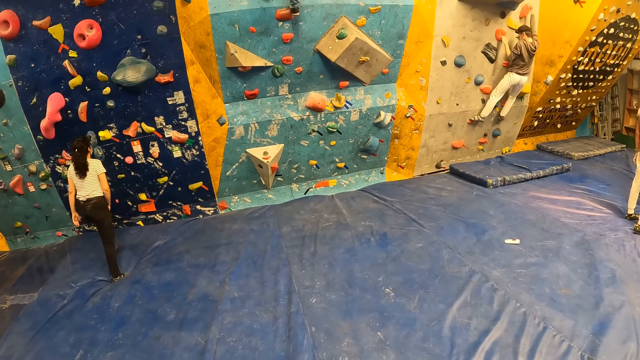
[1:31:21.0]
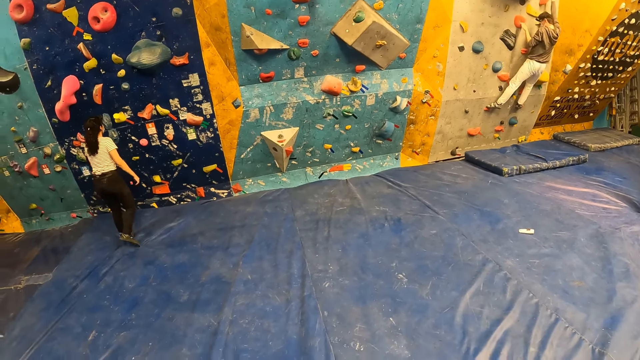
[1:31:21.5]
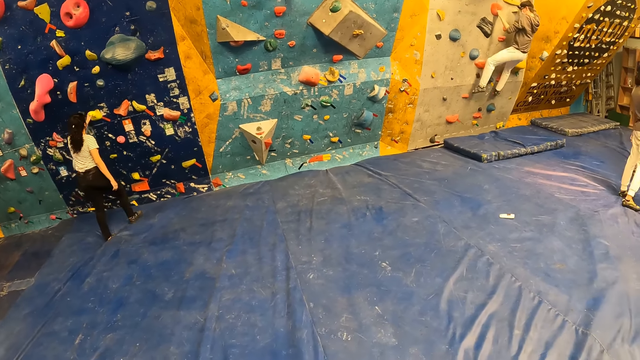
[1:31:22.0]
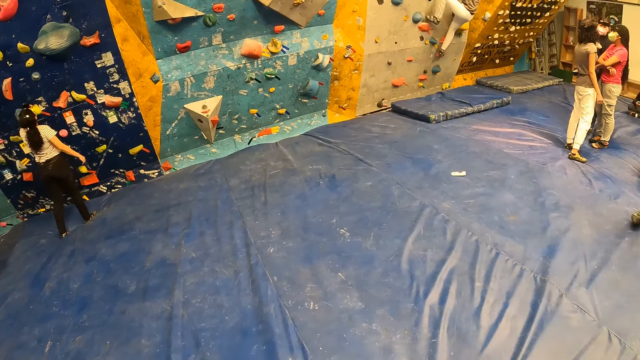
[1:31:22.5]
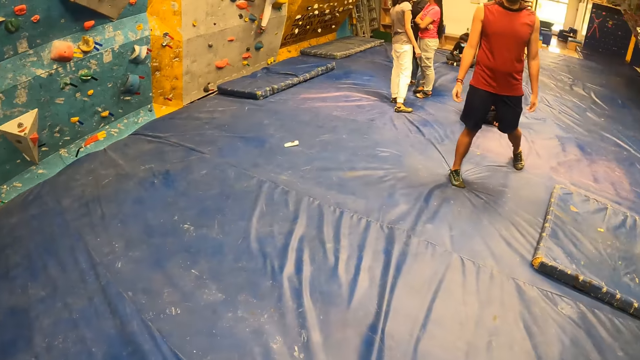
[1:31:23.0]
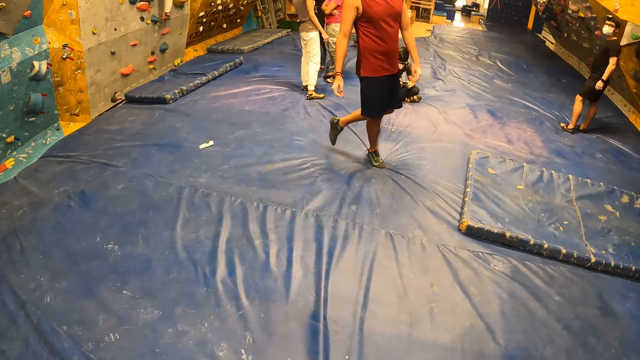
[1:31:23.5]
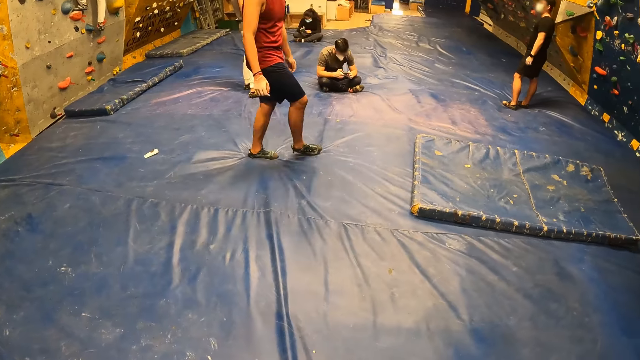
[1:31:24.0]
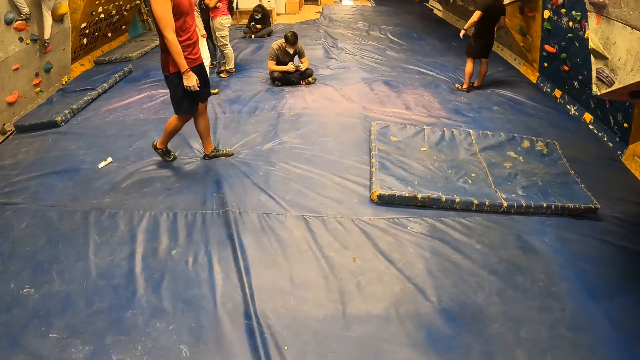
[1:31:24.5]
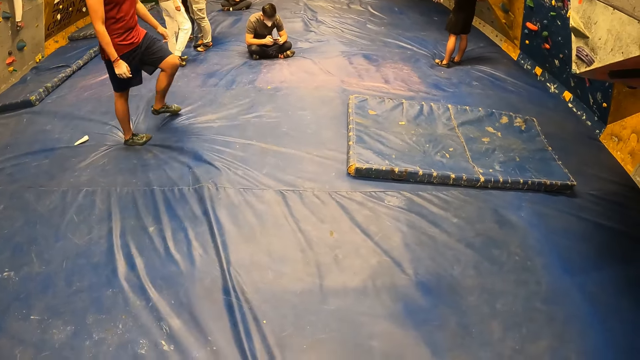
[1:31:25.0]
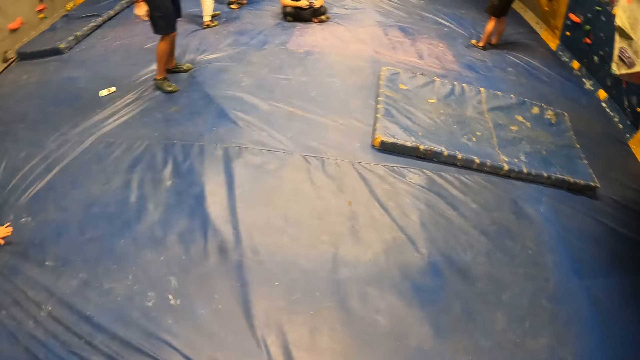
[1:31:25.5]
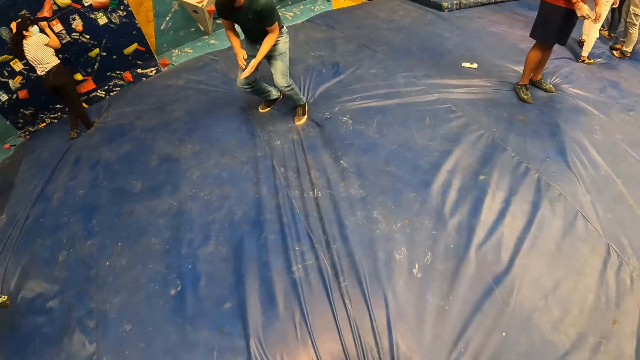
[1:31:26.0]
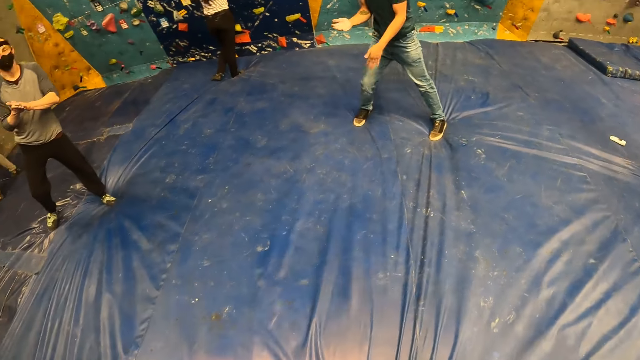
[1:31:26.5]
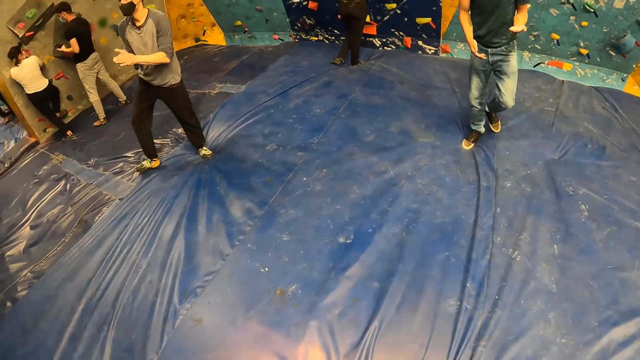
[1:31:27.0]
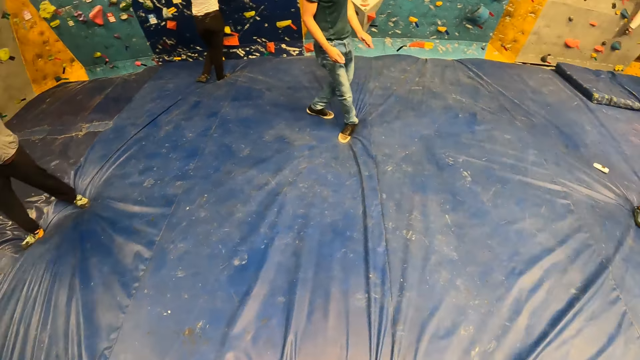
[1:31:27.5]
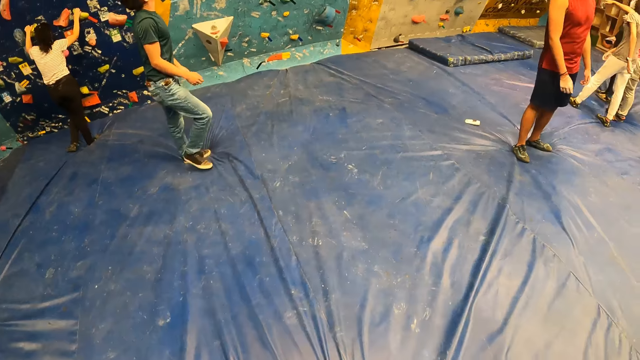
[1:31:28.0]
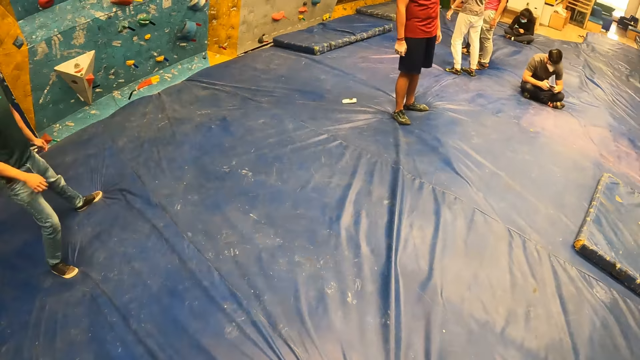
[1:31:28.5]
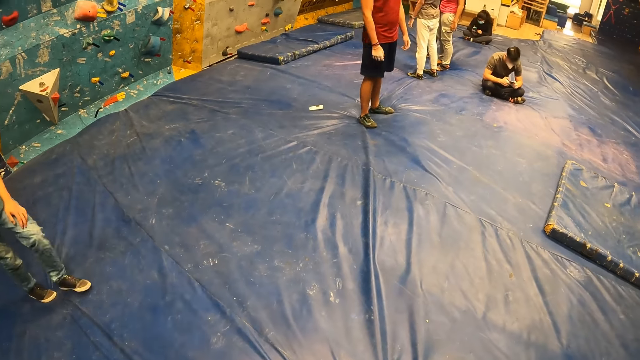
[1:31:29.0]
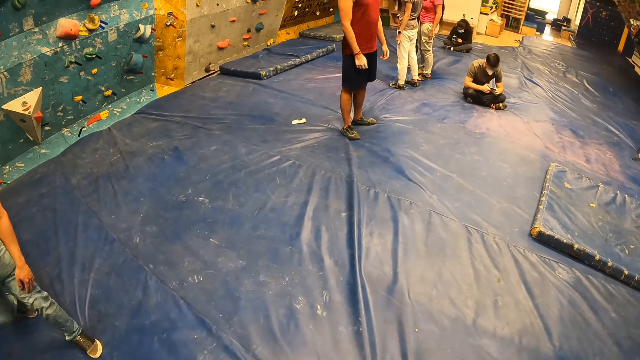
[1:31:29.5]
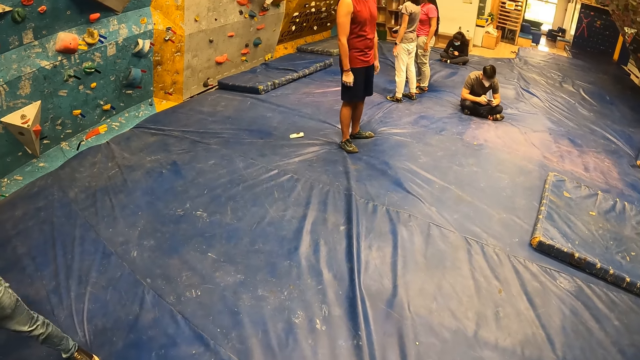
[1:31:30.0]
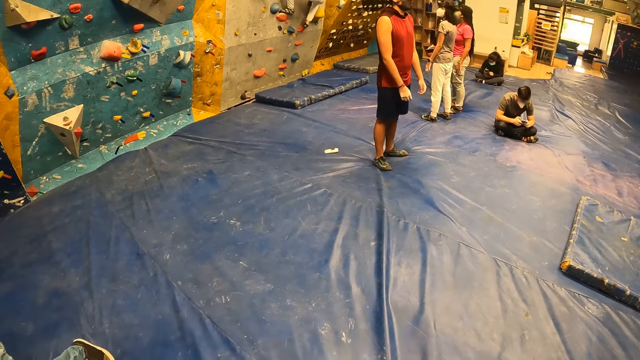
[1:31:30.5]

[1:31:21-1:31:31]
The camera wearer looks around.

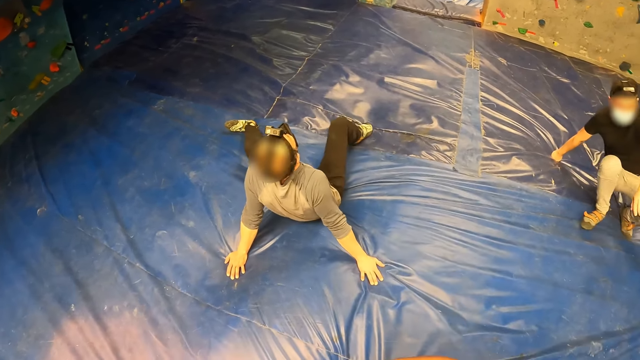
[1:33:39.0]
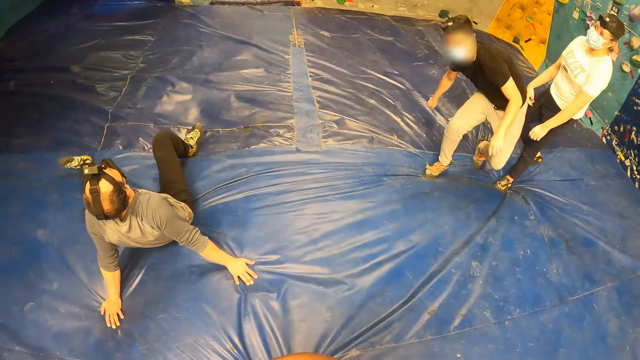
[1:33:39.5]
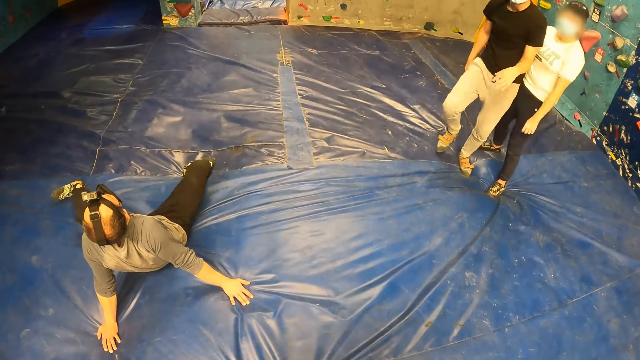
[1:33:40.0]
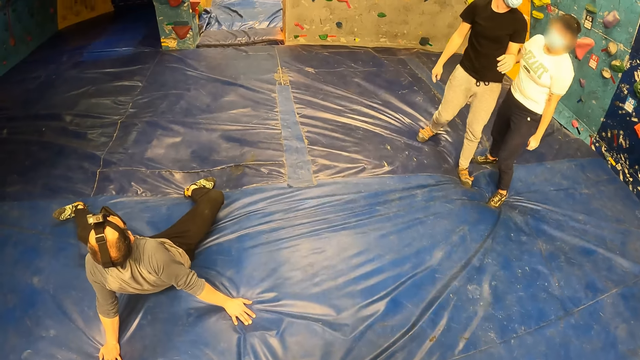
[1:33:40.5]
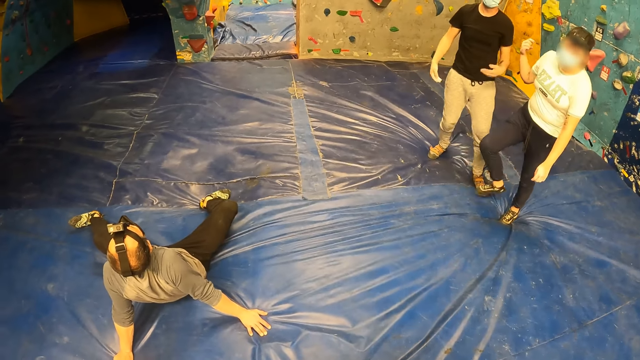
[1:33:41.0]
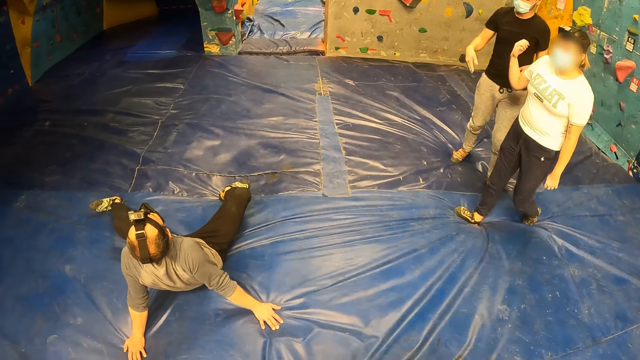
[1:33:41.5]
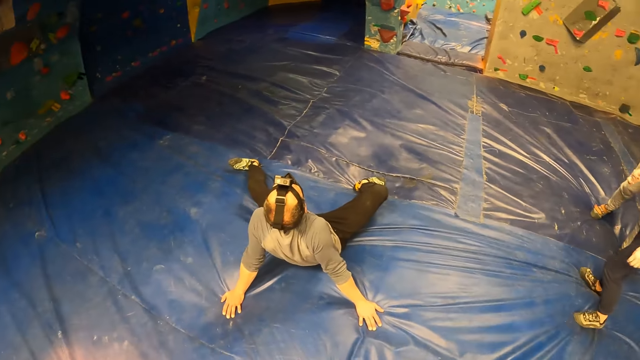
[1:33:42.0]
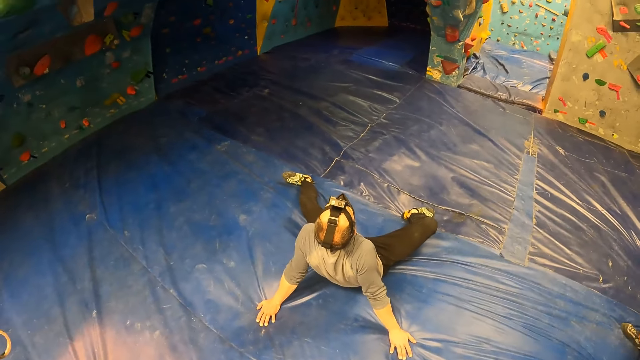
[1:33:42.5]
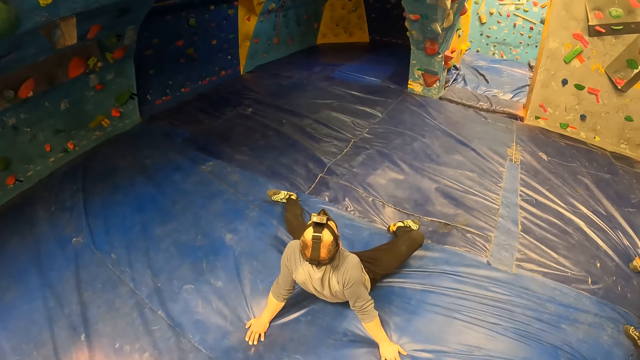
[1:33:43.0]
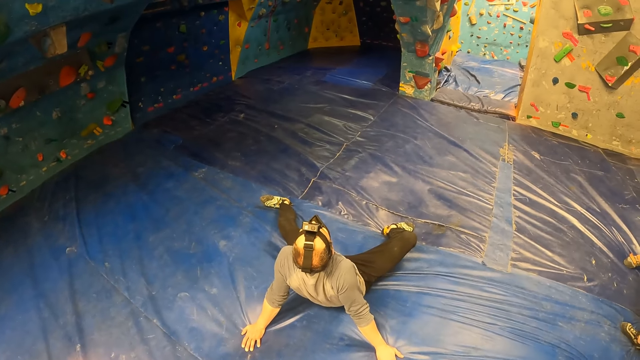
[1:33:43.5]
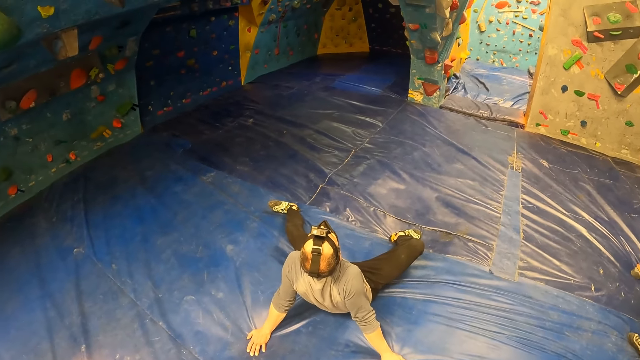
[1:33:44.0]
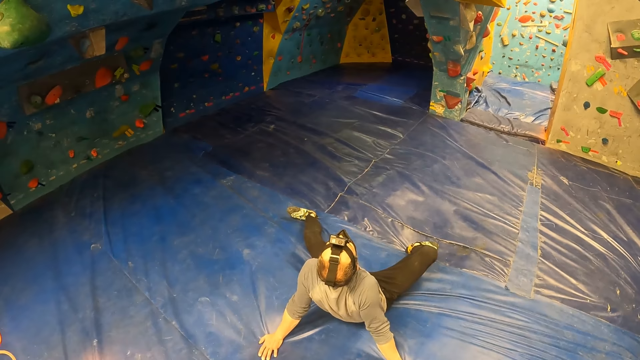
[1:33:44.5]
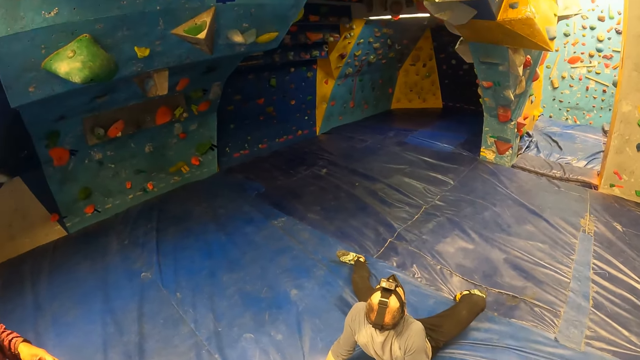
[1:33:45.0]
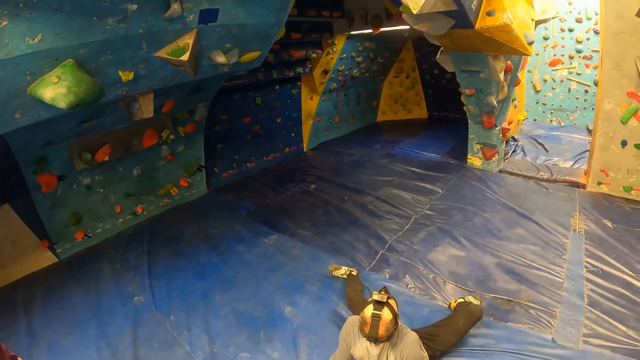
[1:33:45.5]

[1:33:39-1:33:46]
The woman converses with a man.

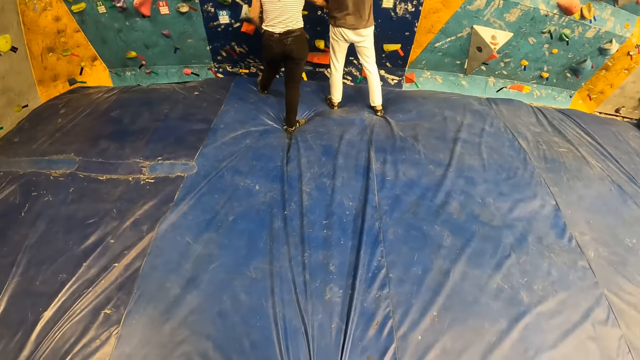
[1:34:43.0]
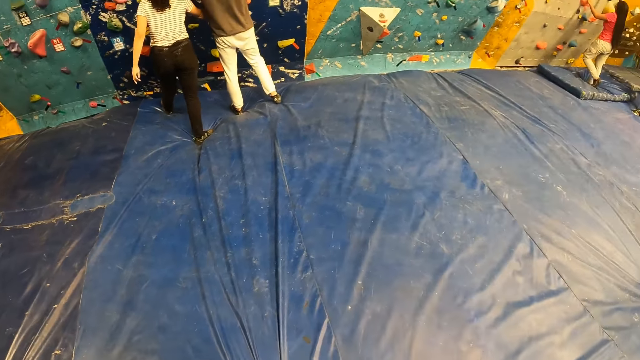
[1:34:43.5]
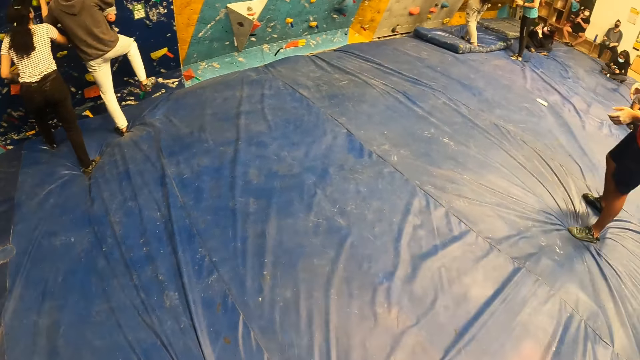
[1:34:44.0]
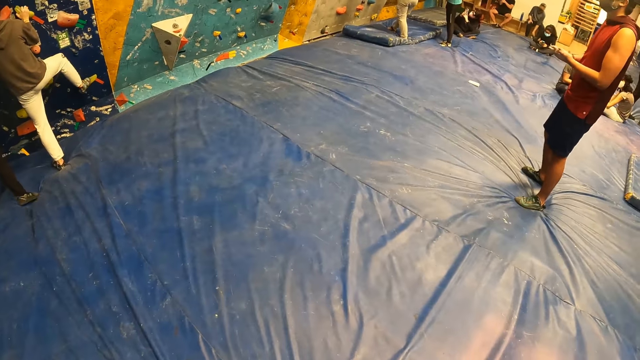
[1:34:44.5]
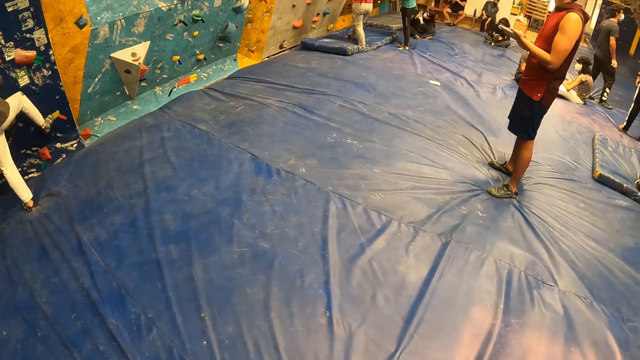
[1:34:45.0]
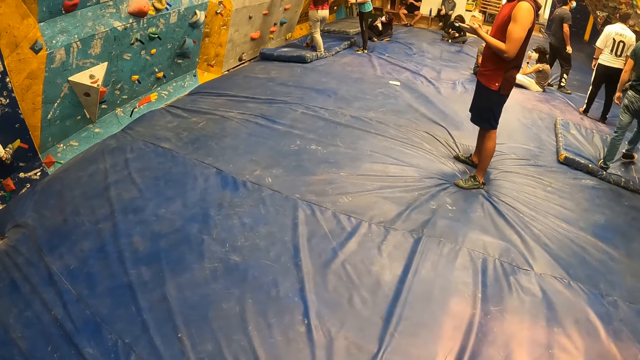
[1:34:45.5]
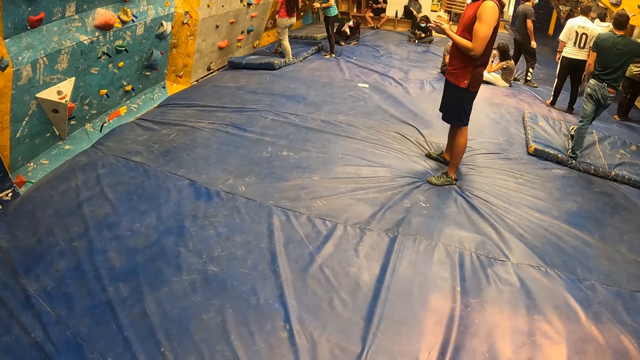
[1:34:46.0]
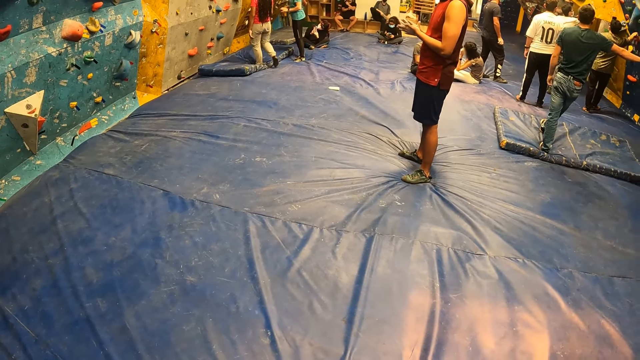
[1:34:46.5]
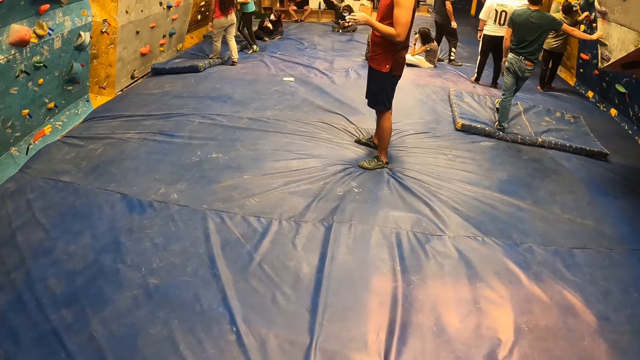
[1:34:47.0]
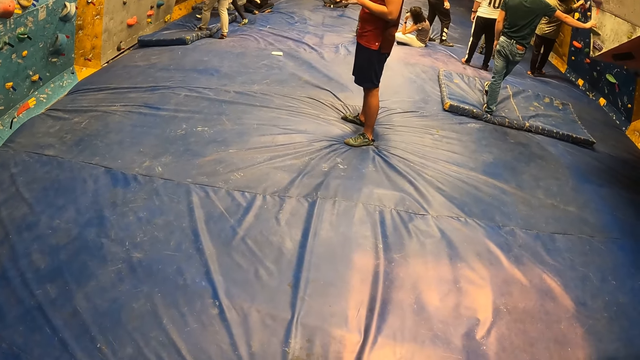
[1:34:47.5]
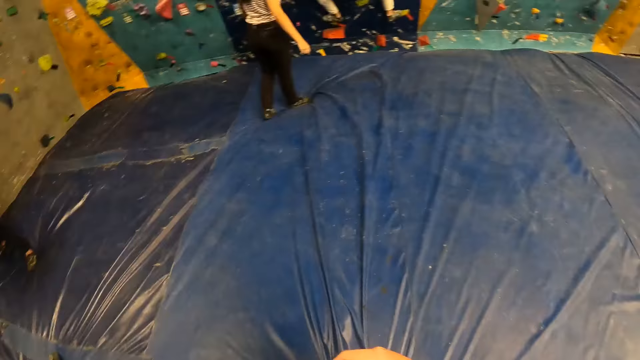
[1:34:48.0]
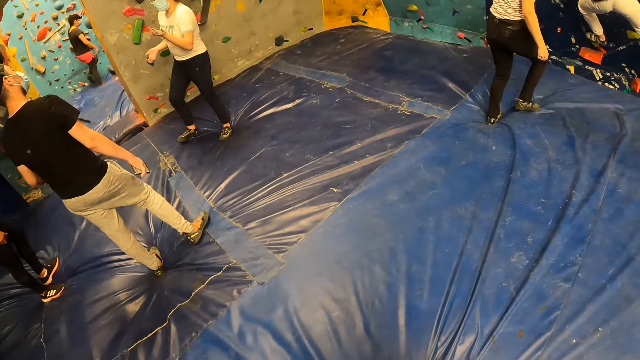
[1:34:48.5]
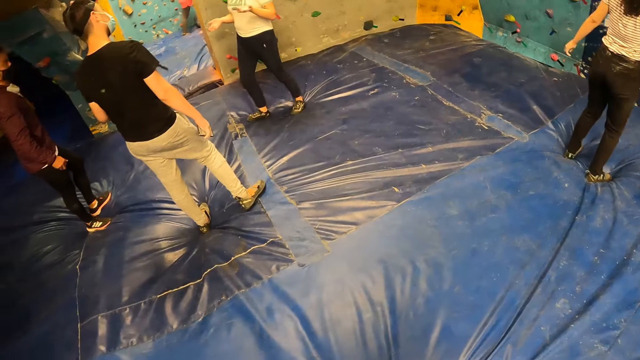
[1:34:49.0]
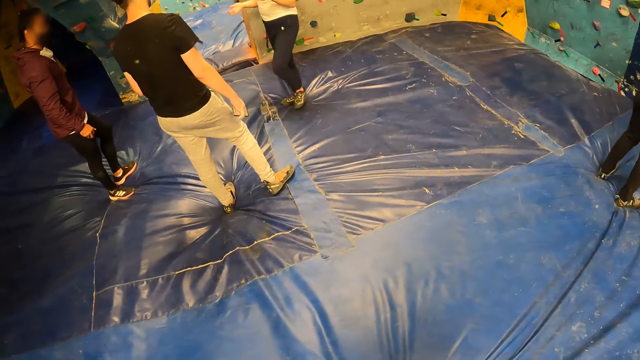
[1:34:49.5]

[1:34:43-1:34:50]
A person rubs the hand.
